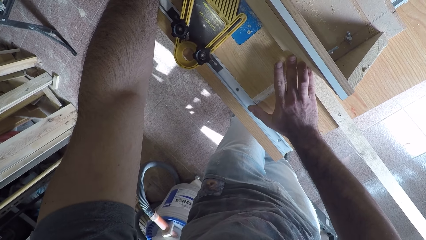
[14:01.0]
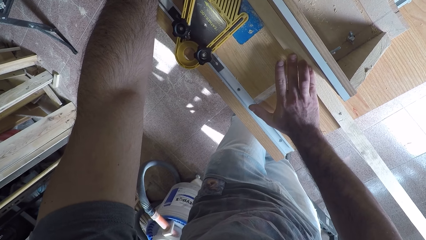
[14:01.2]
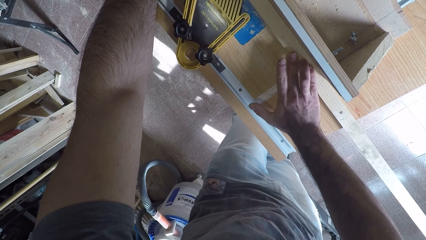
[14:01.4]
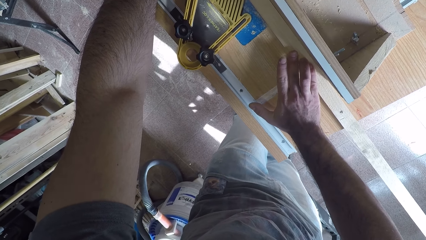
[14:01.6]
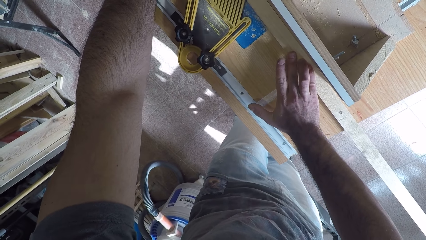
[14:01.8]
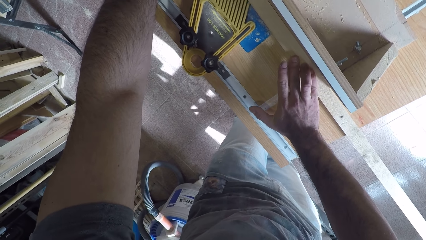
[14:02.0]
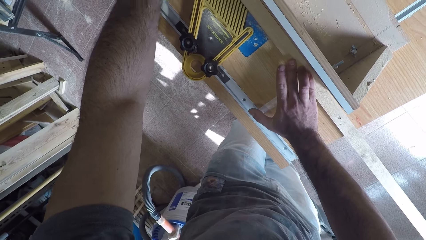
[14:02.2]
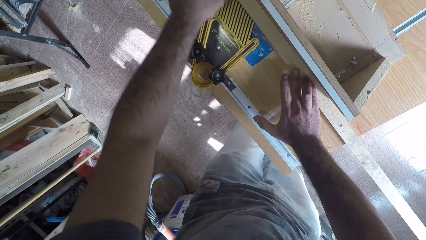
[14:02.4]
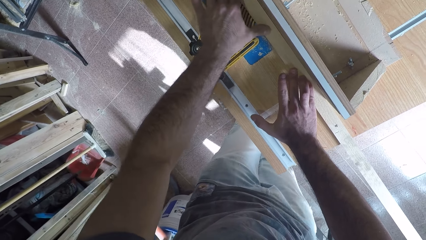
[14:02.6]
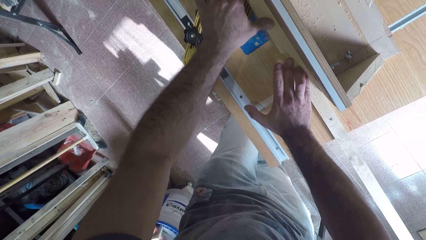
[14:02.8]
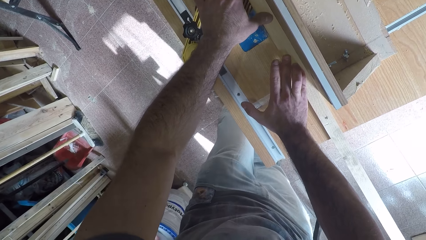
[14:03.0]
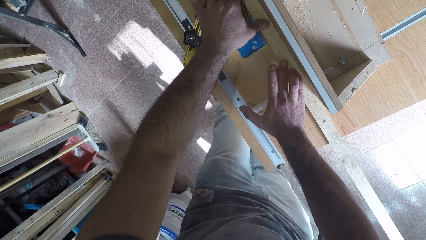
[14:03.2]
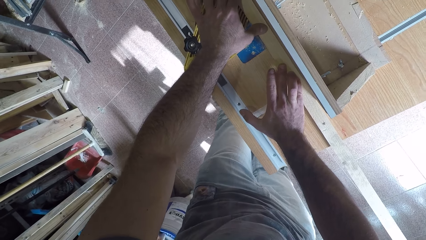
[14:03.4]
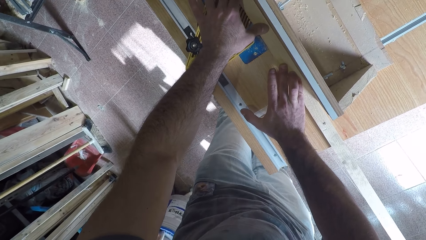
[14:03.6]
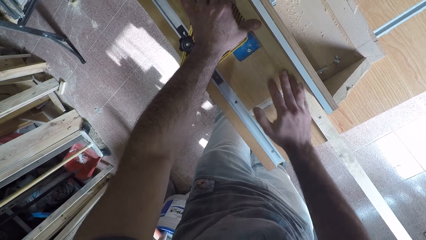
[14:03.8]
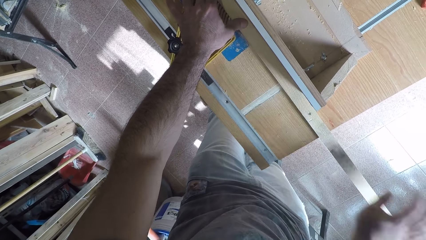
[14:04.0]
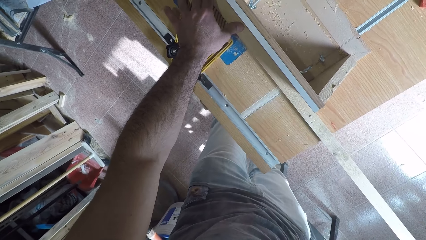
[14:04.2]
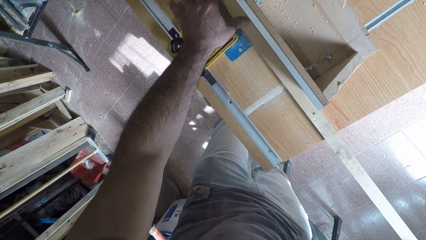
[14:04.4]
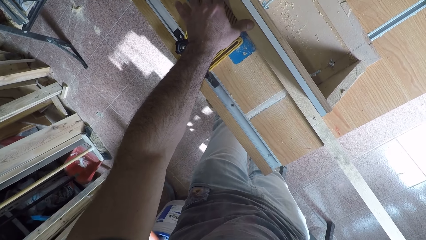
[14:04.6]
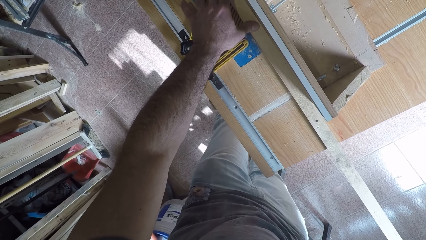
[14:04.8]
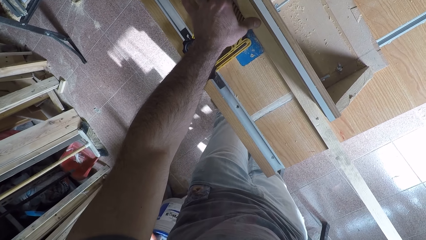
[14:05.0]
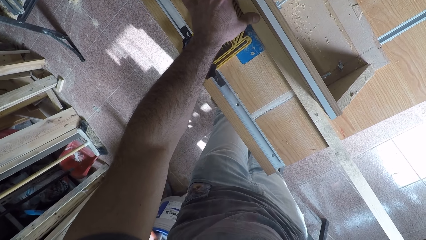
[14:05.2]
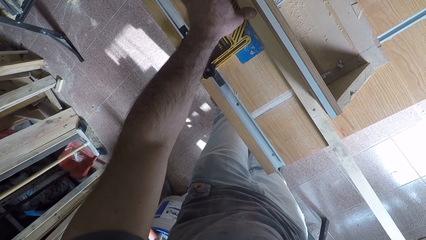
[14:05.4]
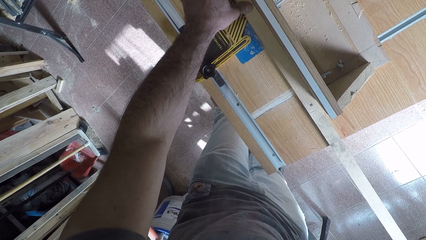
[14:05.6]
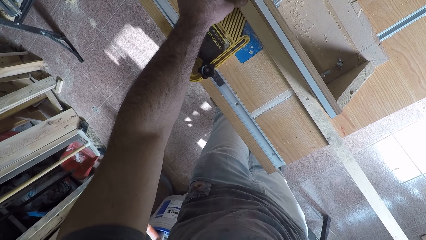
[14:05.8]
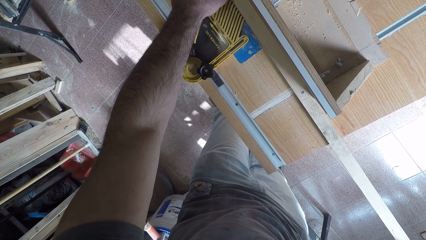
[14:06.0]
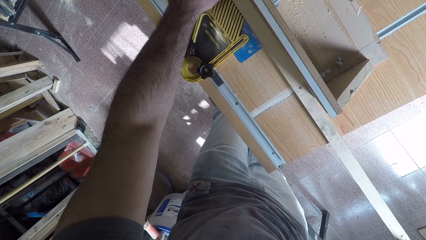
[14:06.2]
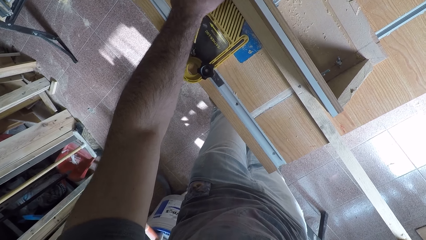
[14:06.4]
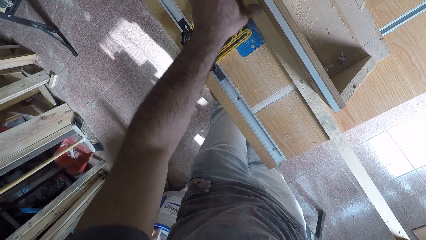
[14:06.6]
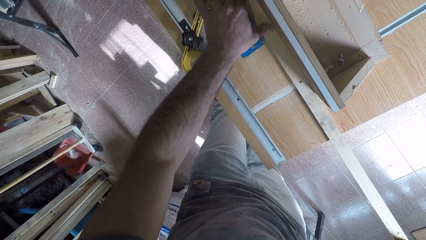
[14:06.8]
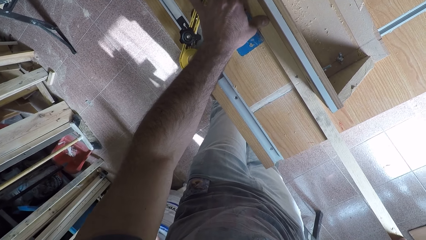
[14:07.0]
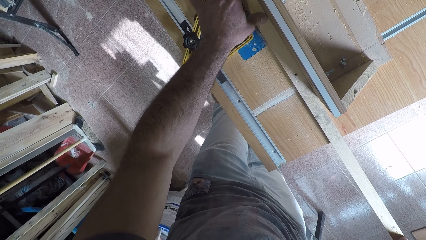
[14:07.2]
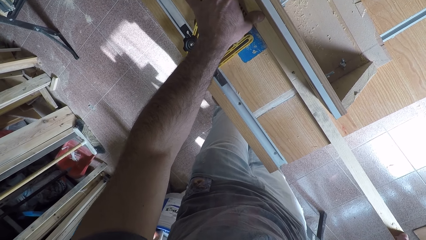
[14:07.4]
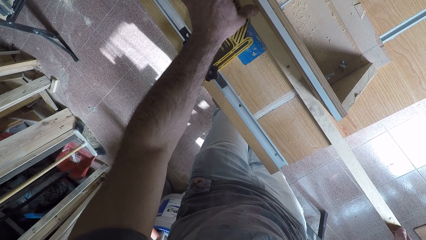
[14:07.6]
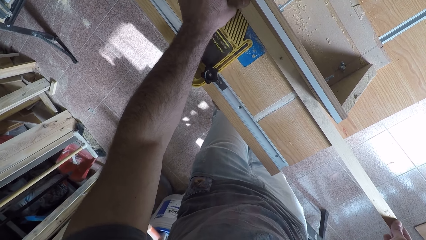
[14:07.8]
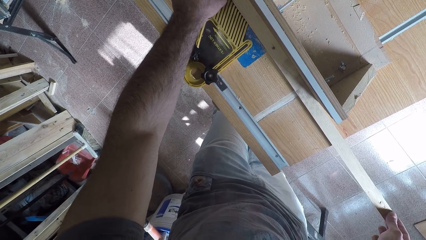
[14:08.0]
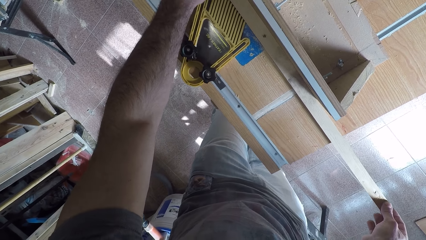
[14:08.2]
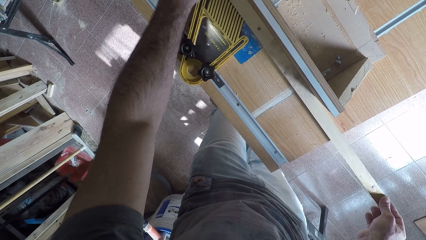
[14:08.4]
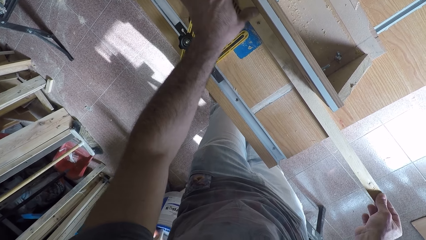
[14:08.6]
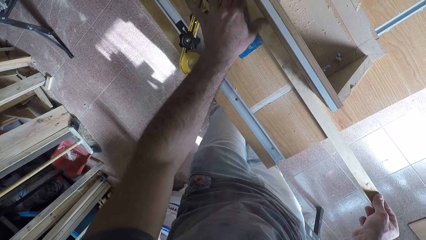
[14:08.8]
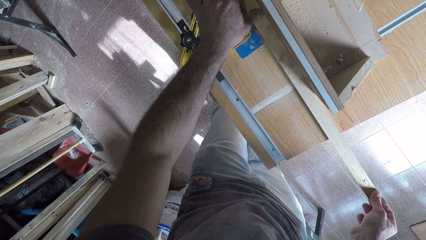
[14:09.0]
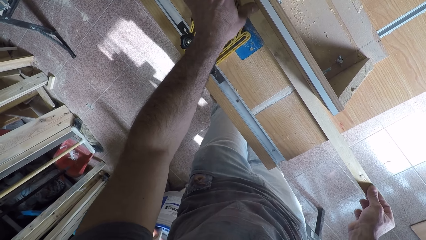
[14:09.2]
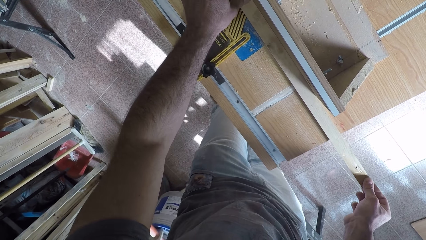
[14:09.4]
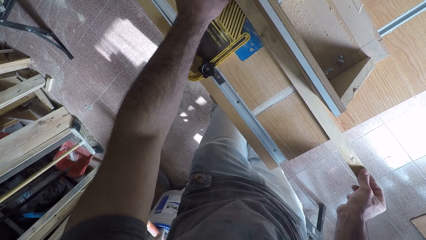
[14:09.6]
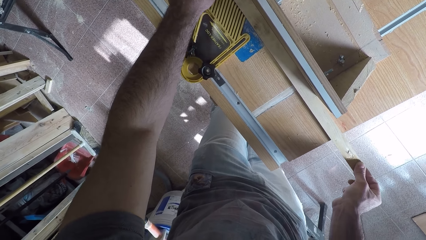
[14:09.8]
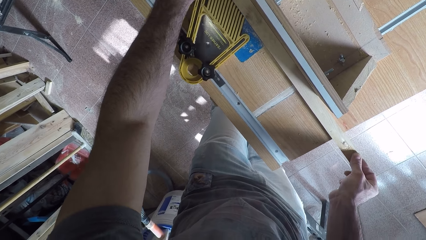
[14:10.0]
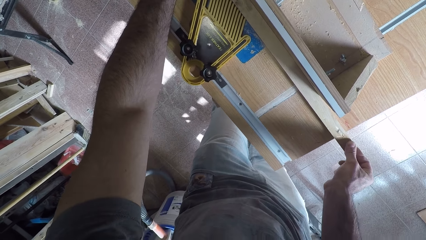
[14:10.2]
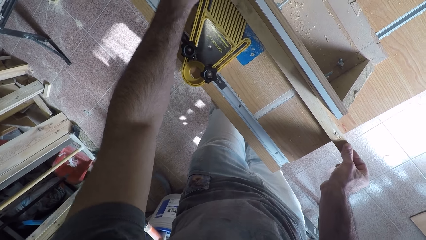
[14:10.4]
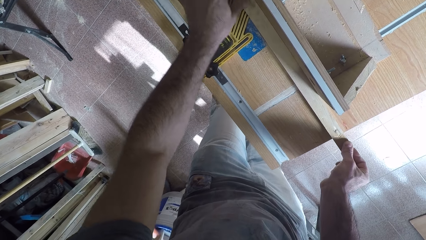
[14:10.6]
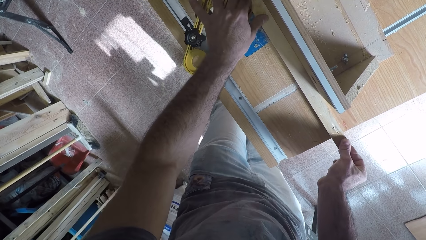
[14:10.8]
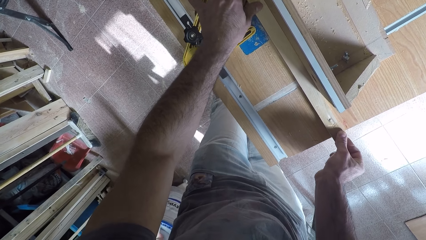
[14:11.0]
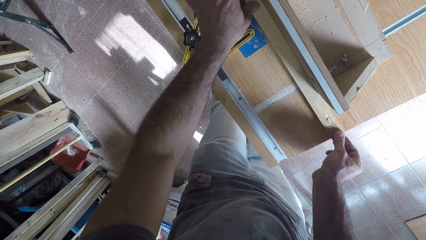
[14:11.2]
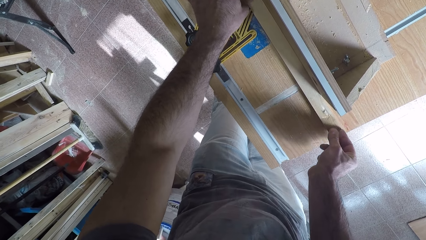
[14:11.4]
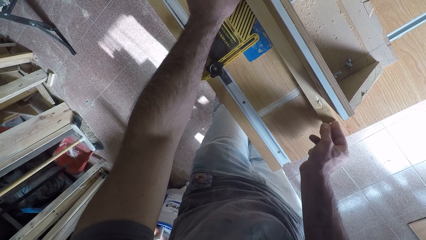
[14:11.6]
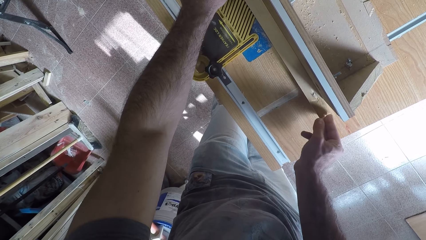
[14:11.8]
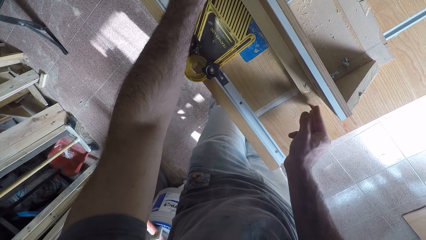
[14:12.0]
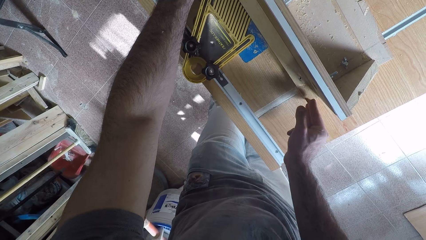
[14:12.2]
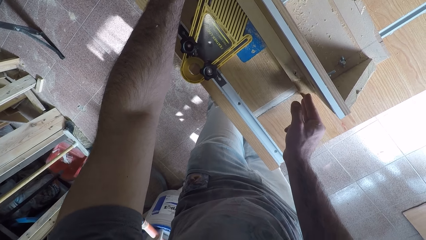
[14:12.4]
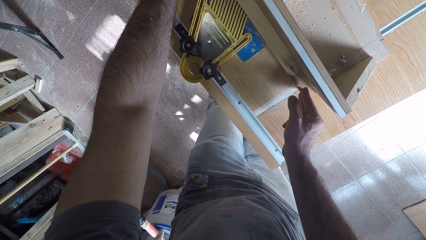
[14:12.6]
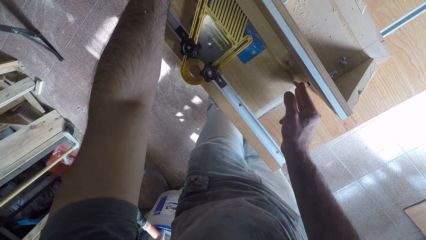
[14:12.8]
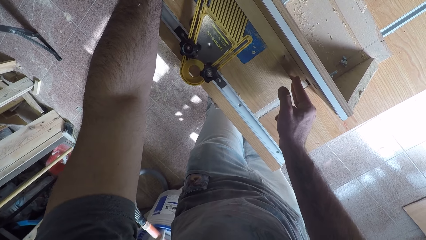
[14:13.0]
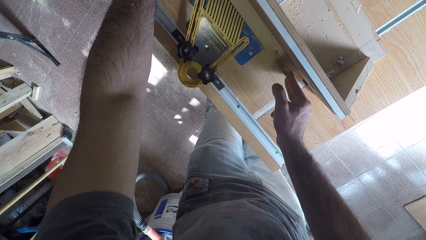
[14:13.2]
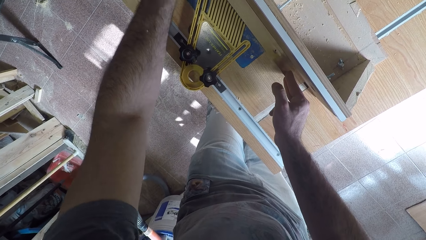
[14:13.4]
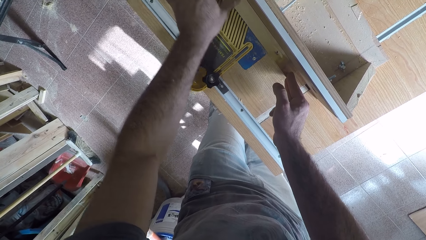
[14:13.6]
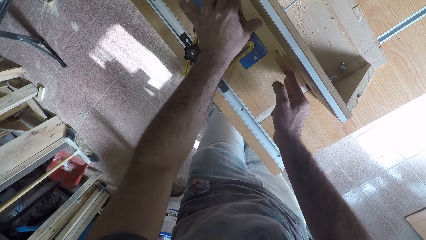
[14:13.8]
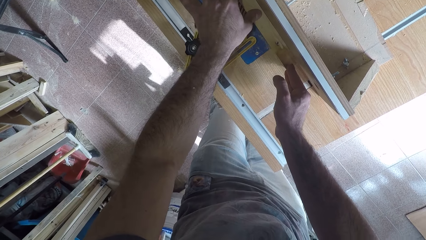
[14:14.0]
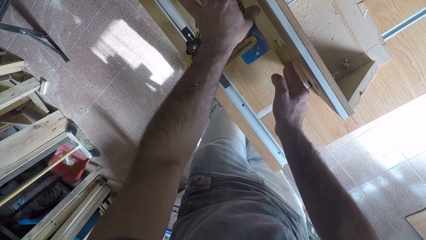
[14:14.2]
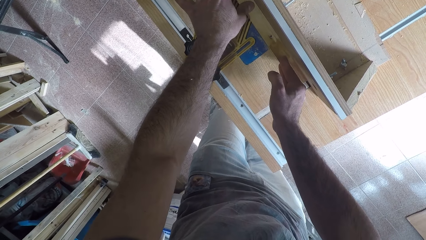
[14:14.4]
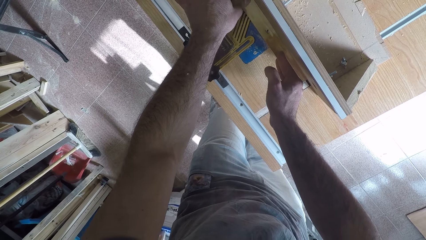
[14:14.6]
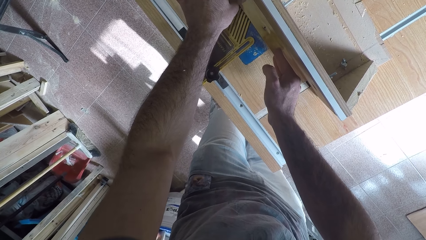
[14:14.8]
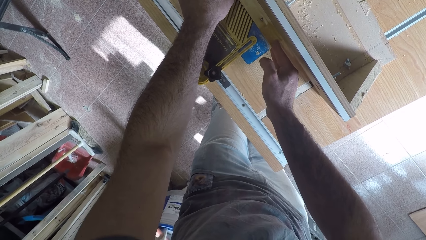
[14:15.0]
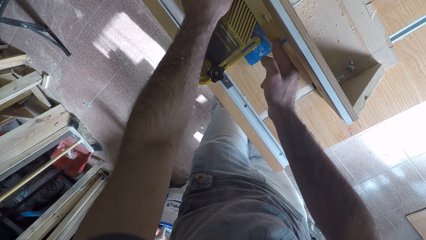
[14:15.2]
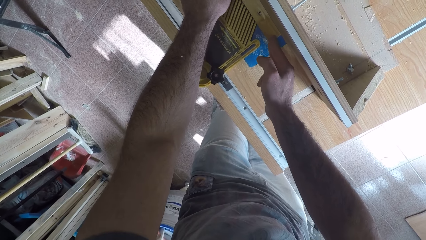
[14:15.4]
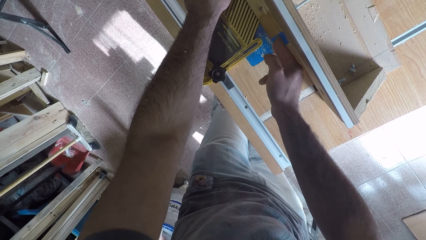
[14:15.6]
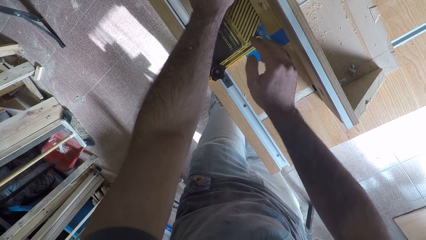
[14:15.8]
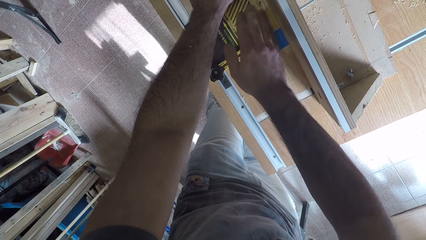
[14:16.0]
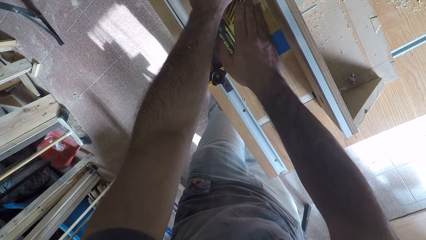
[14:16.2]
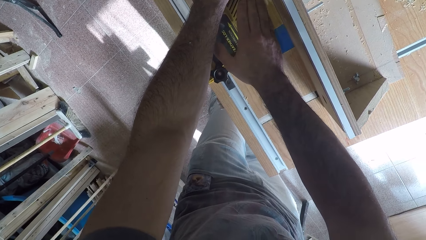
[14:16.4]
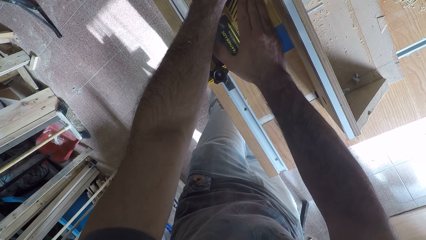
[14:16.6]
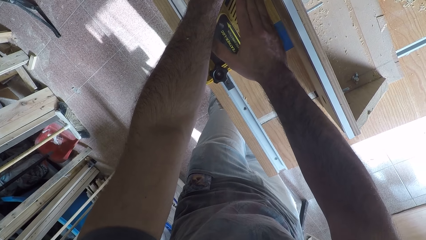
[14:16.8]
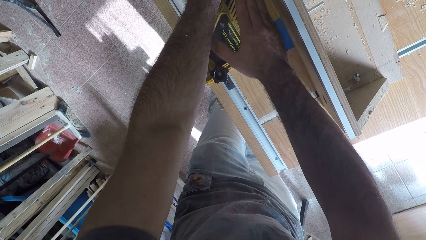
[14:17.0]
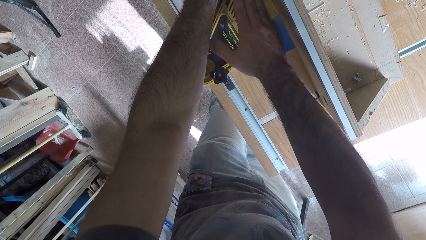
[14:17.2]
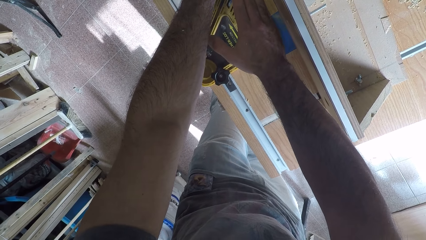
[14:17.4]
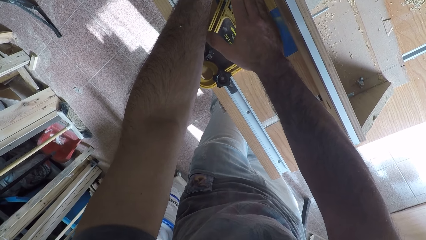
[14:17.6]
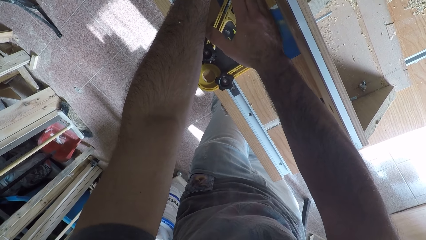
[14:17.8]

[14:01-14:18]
The camera wearer pushes the wood against the smoothing machine. He smoothens the wood. He adjusts the wood with his right hand on the circular saw machine.
